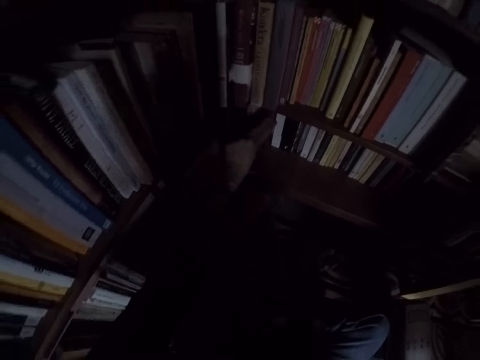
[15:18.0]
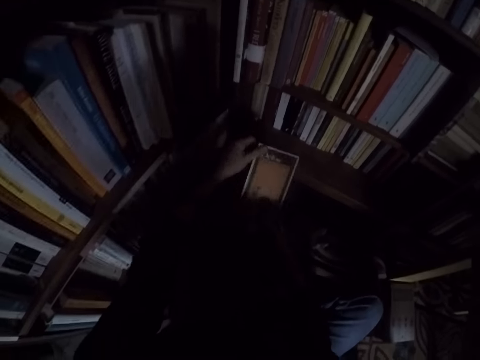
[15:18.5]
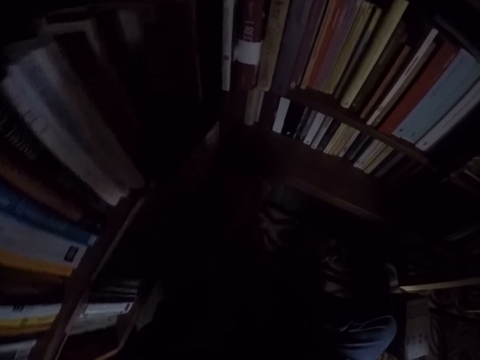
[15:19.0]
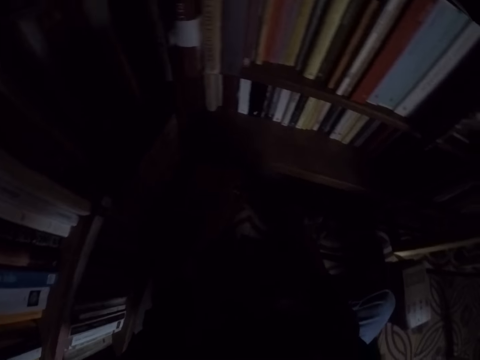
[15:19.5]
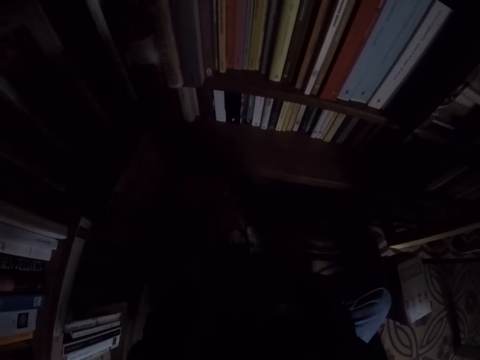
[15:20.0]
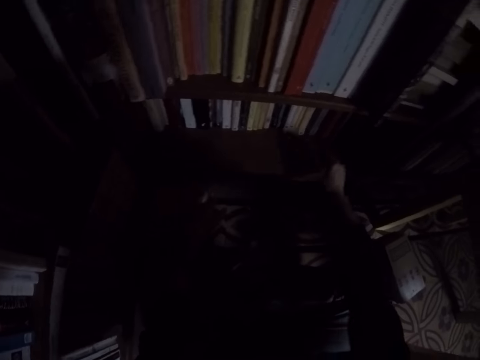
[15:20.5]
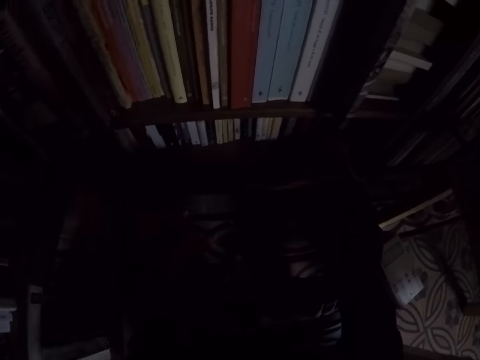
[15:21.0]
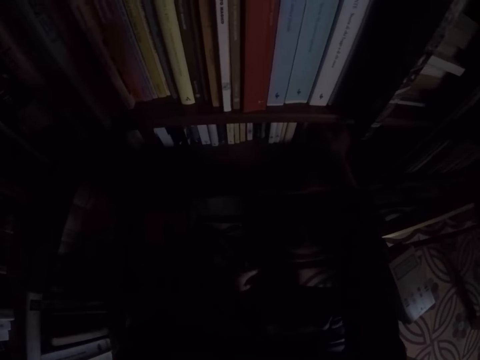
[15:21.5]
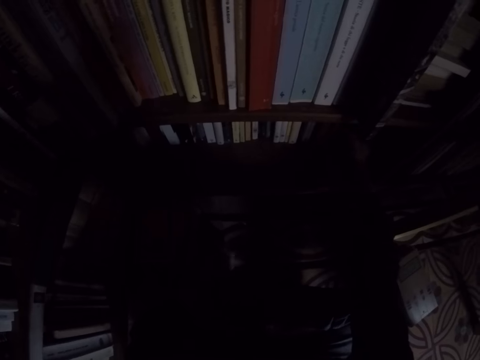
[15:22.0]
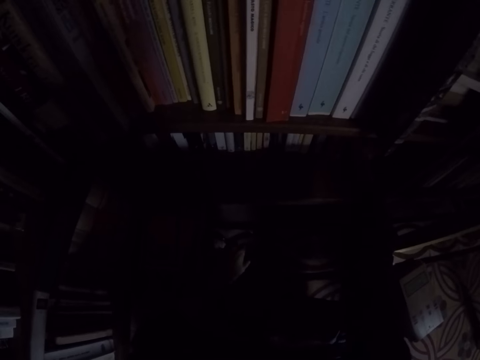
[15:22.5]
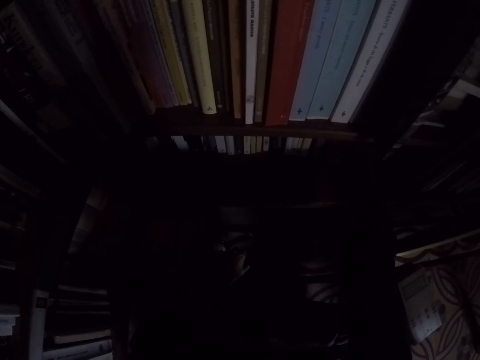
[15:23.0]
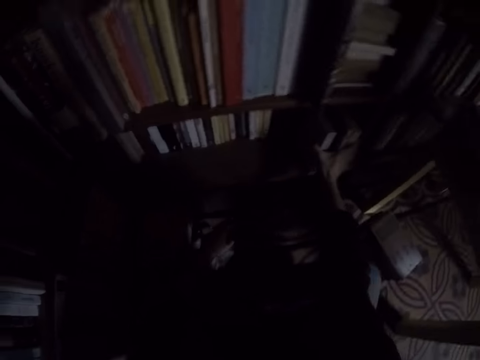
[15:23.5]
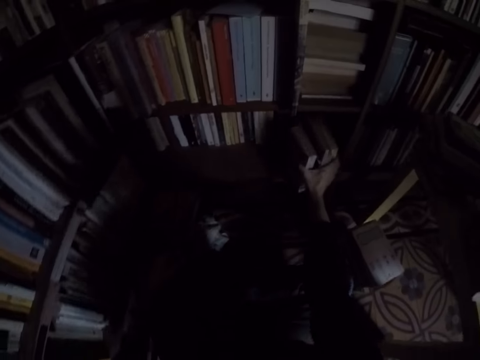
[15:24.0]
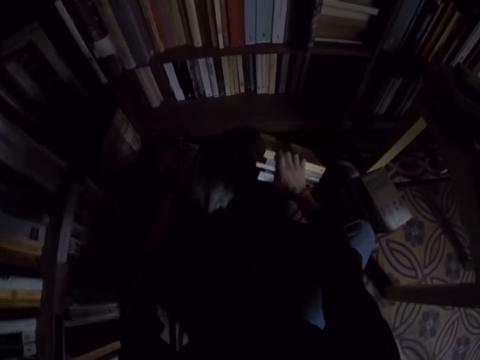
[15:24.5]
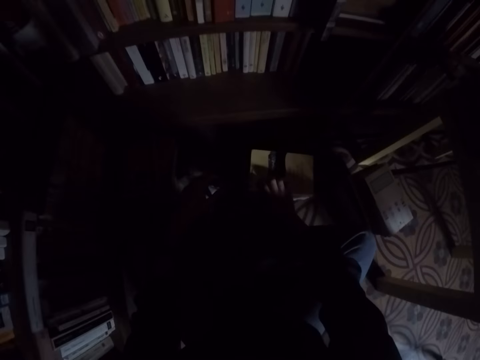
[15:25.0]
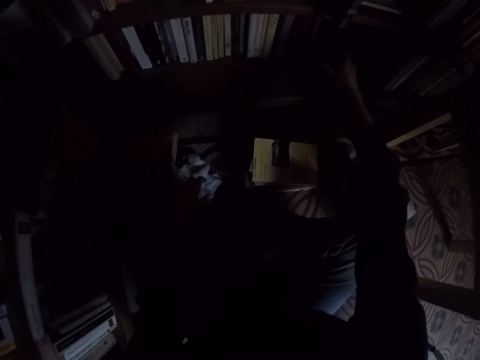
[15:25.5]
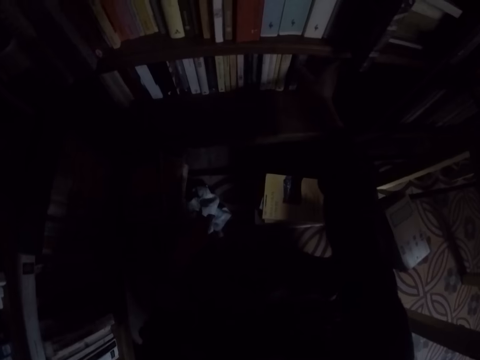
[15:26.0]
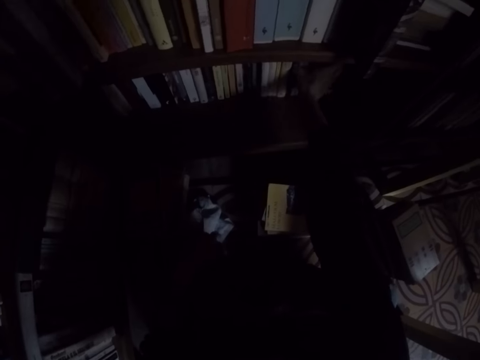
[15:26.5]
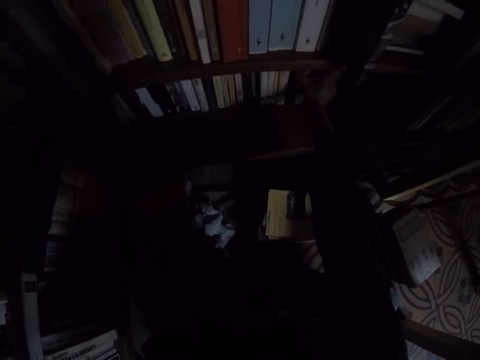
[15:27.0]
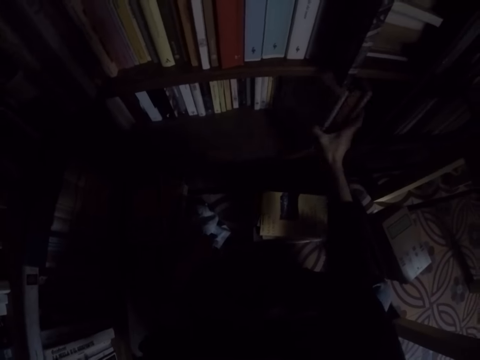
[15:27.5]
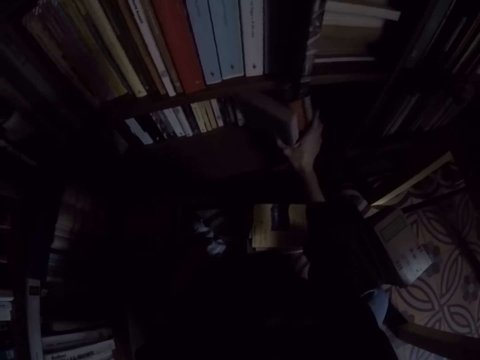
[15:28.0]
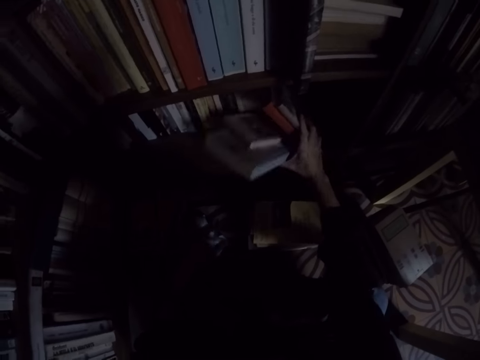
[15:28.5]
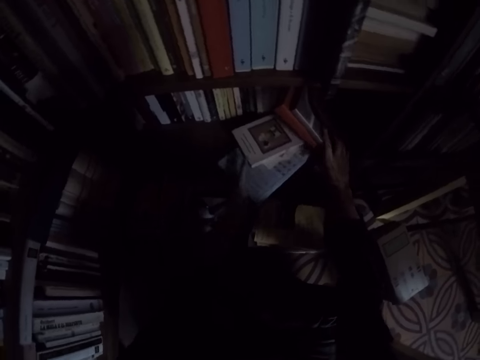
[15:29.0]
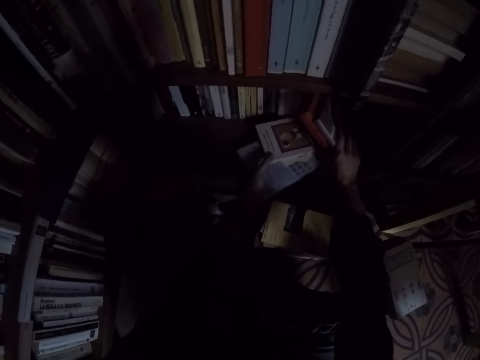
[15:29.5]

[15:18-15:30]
The camera wearer removes a book from the bookshelf. They place the book on the ground. They remove some books from the bookshelf. They place the books on the ground. They remove some books from the bookshelf.

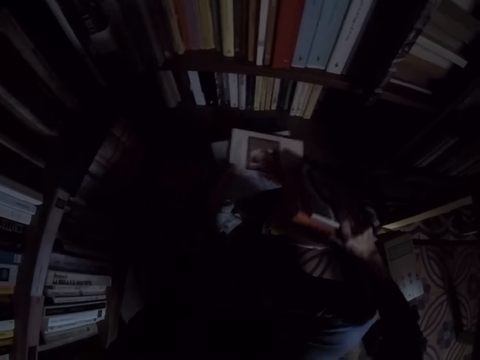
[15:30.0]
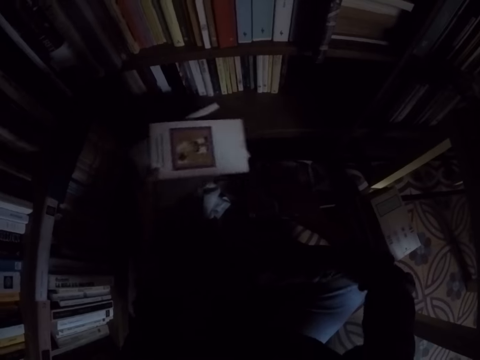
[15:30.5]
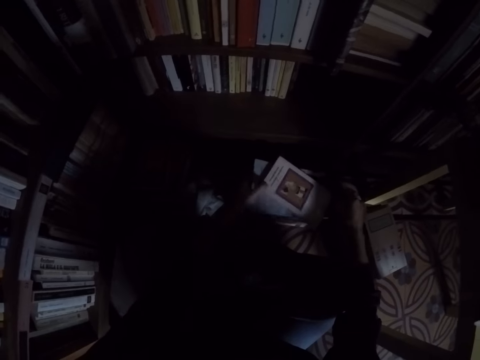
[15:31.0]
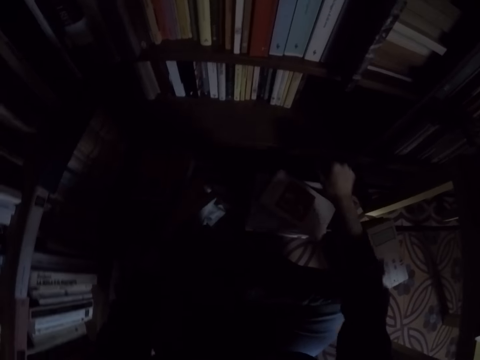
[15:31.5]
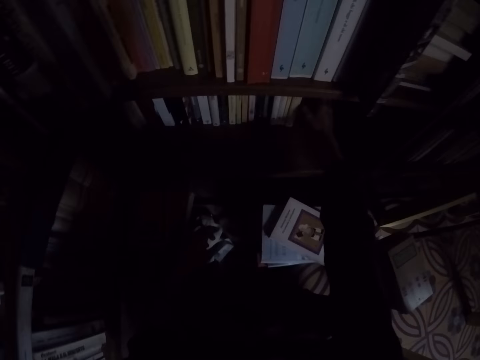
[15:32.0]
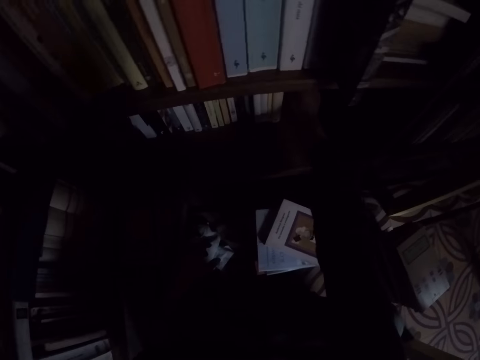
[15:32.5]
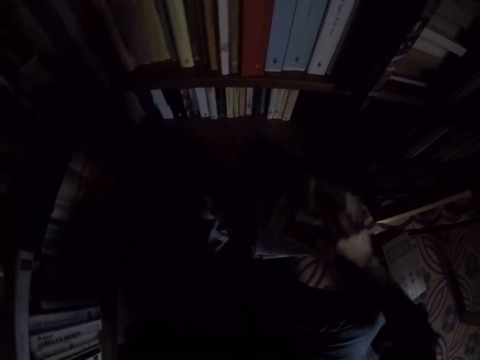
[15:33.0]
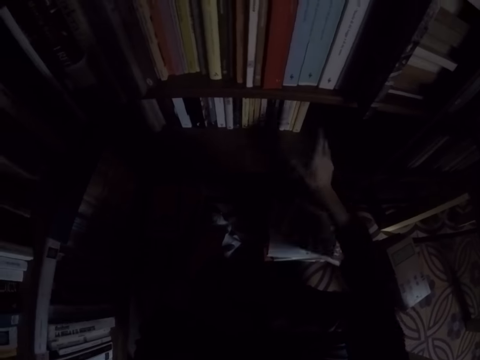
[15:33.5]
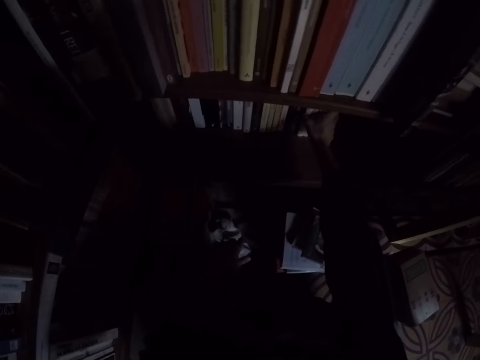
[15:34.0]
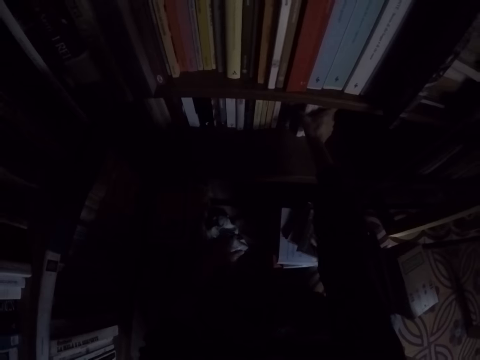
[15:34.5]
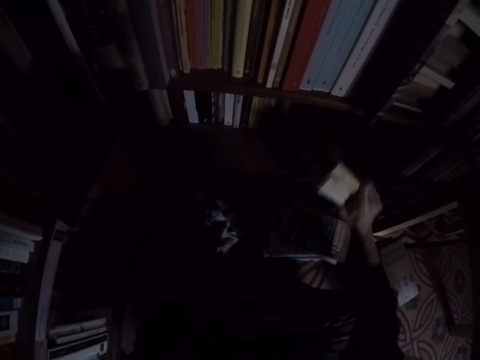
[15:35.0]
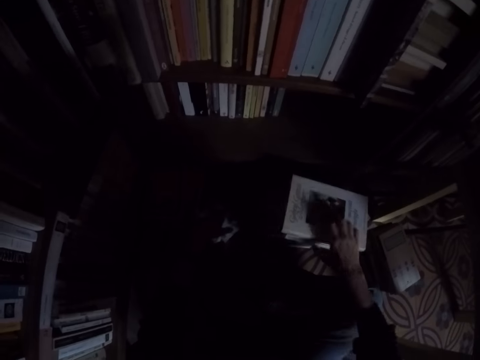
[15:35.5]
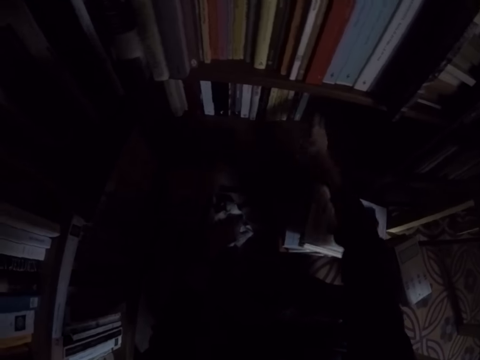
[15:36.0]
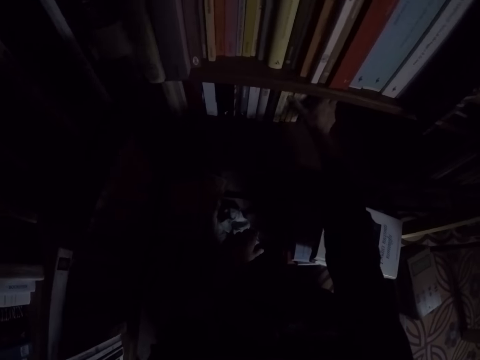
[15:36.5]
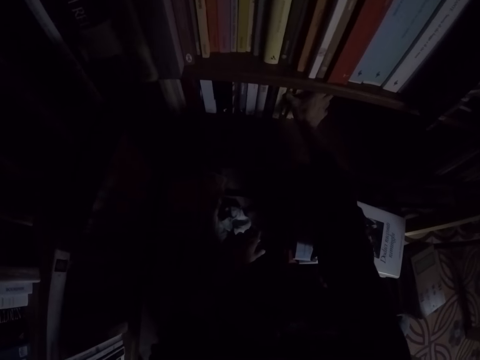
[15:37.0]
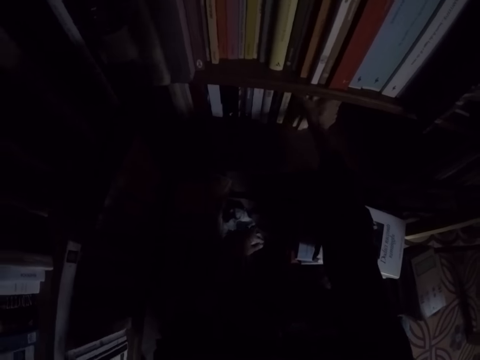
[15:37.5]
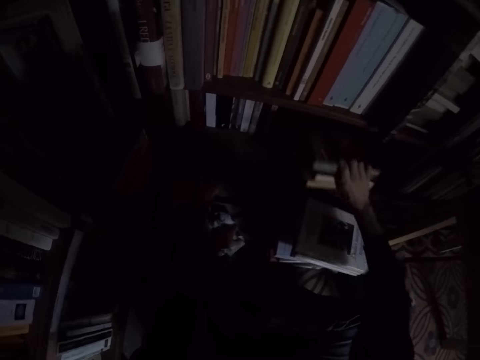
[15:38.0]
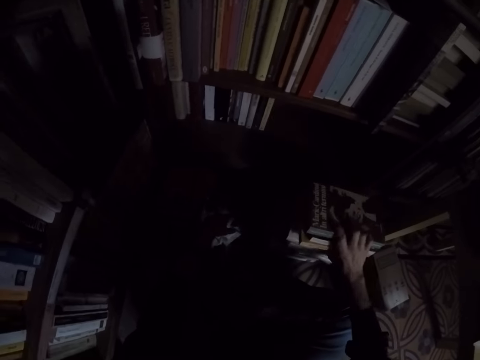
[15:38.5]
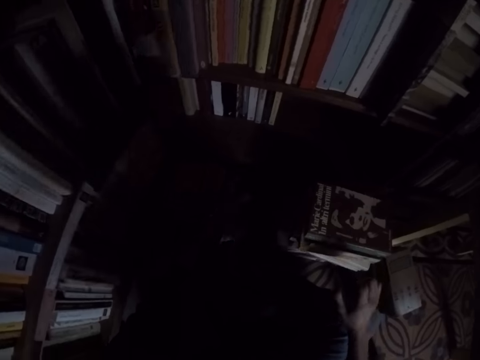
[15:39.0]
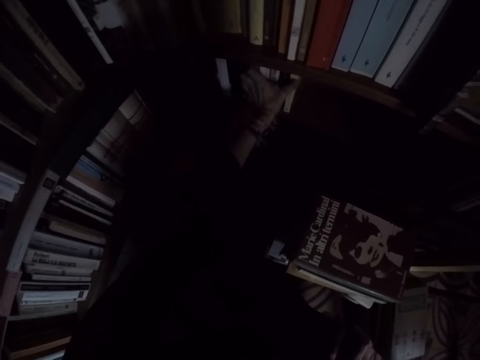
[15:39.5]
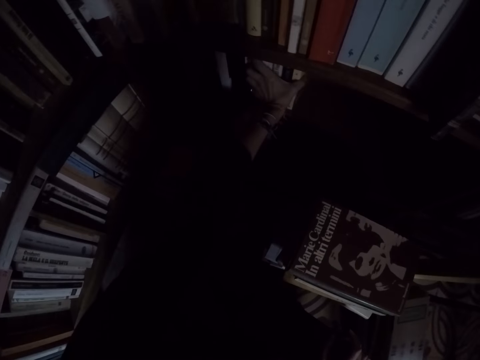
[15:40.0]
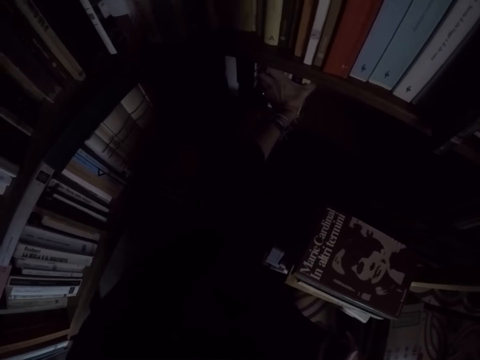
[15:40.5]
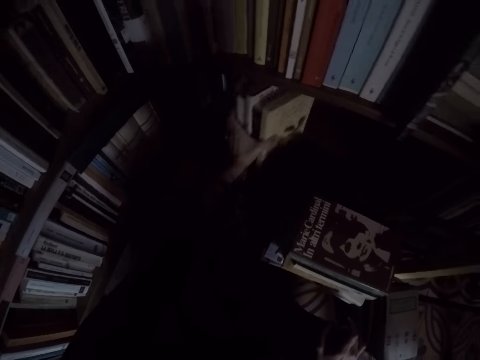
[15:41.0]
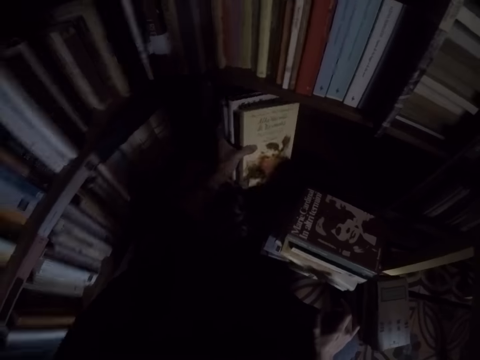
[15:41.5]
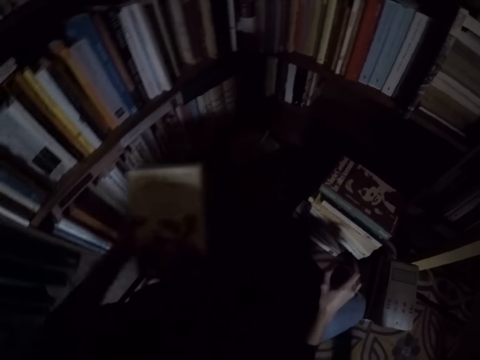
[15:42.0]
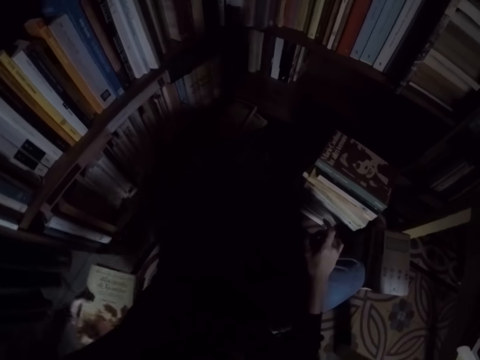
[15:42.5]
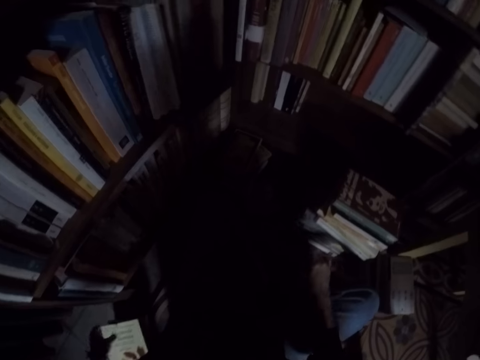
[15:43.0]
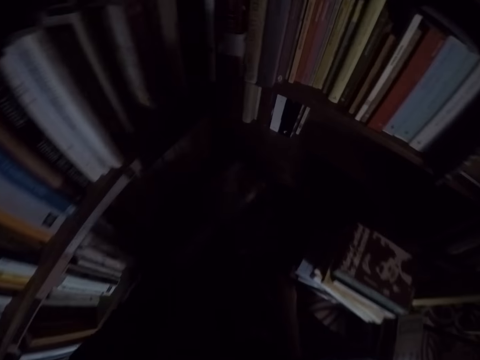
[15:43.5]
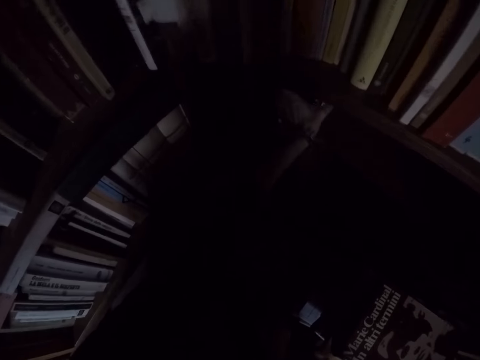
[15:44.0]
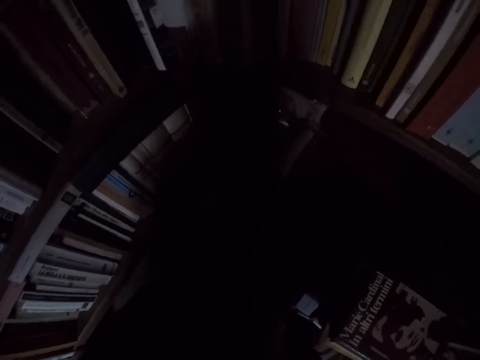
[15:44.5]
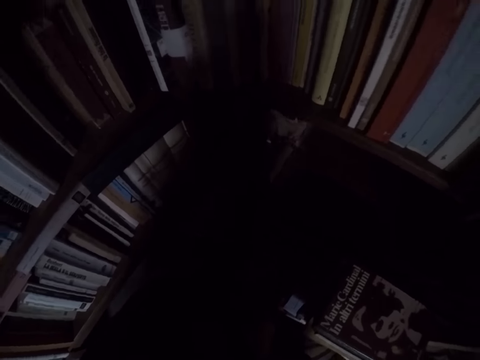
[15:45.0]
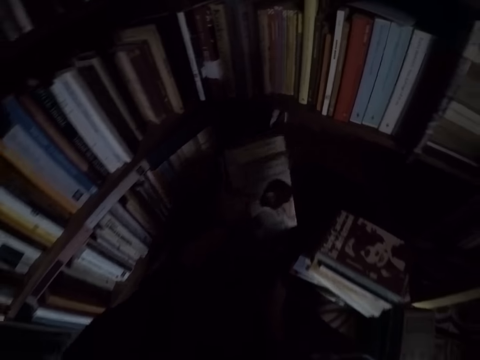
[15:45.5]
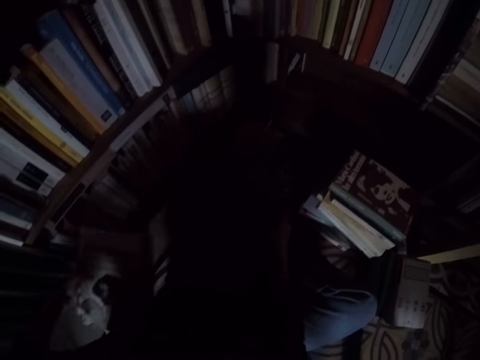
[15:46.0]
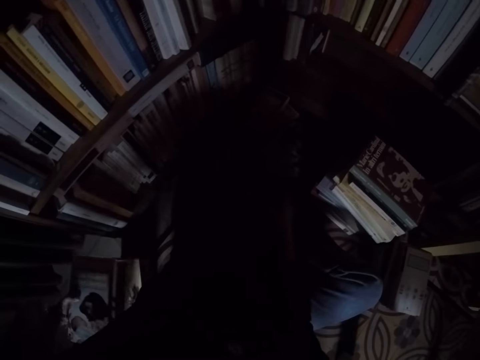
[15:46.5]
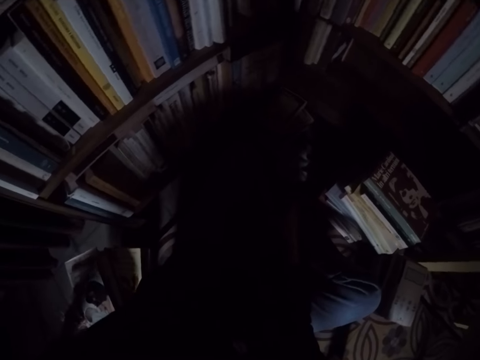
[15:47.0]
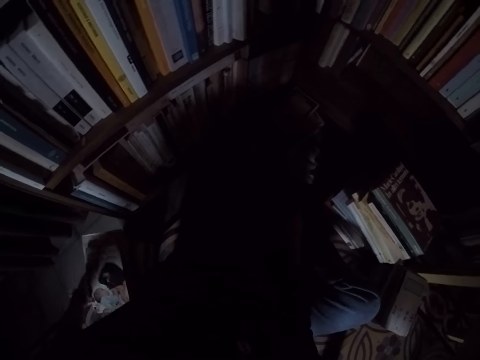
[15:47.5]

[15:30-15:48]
The camera wearer places the books on the pile of books. They remove a book from the bookshelf. They place the books on the pile of books. They remove some books from the bookshelf. They place the books on the pile of books. They remove some books from the bookshelf. They place the books on the pile of books. They remove some books from the bookshelf. They place the books on the floor. They remove some books from the bookshelf. They place the books on the floor.
